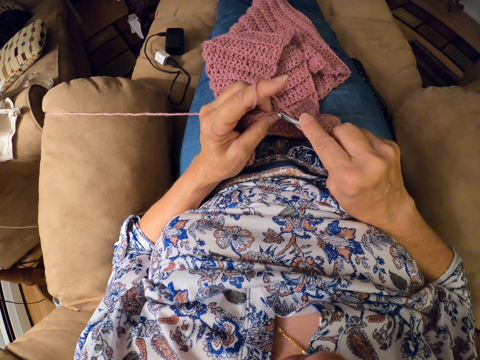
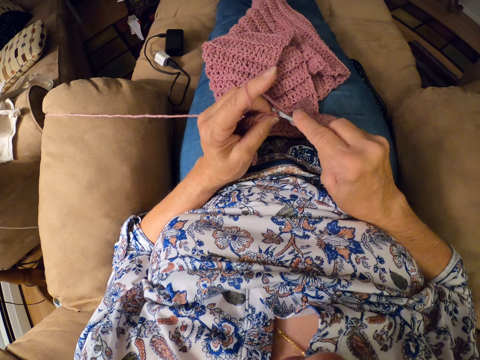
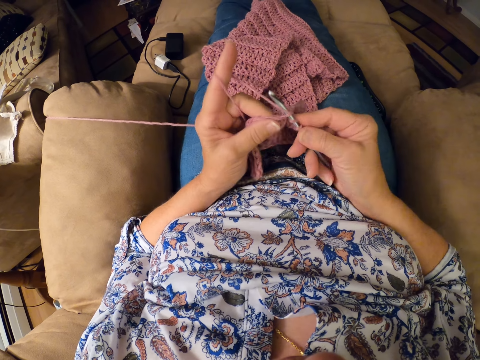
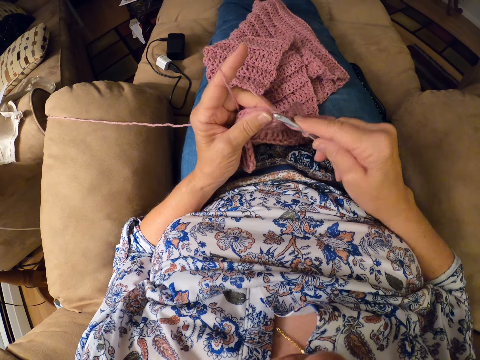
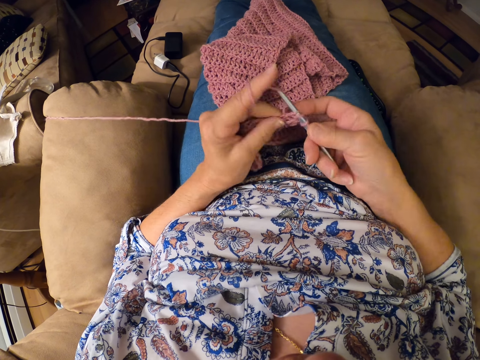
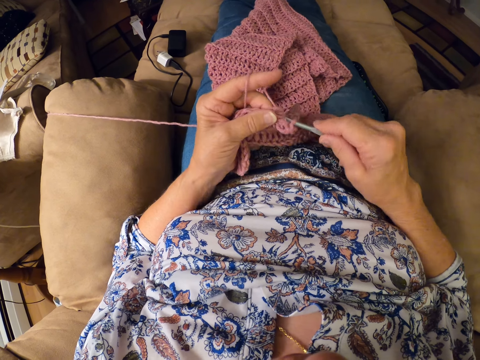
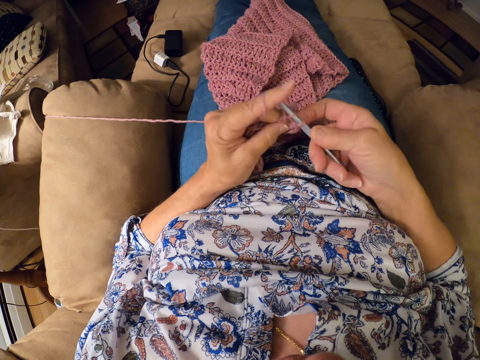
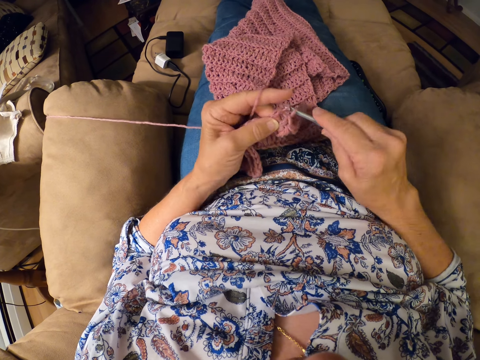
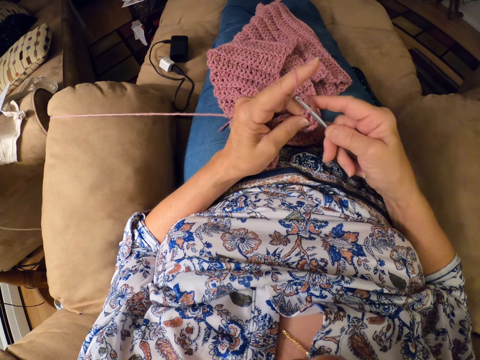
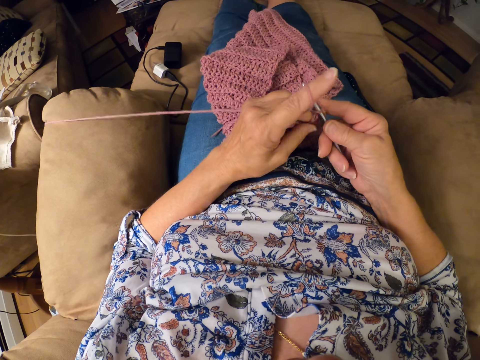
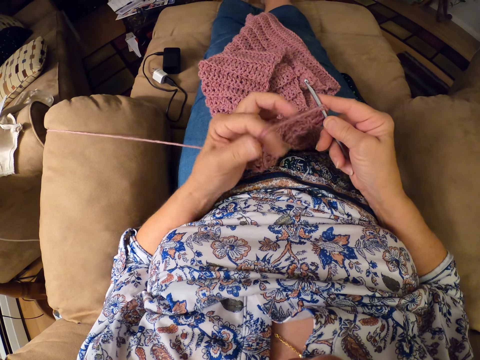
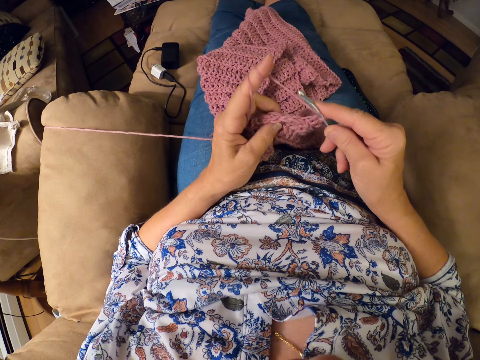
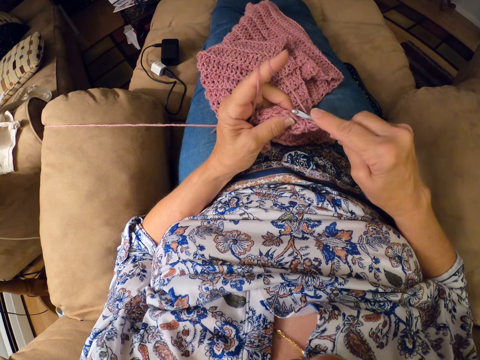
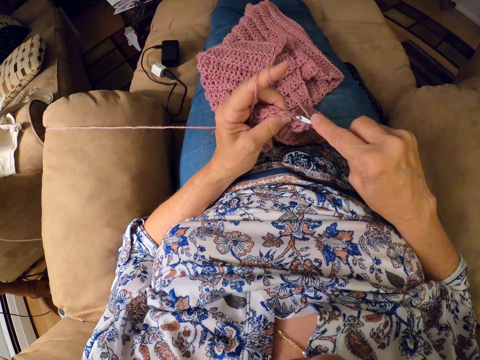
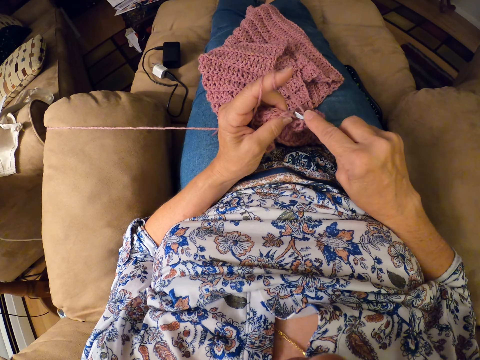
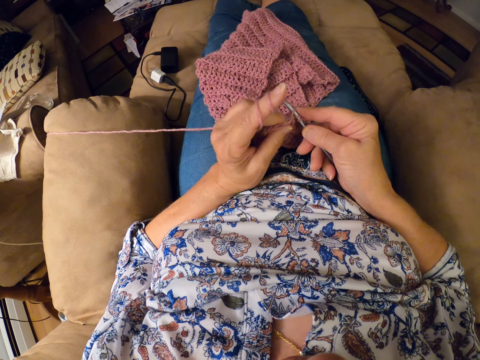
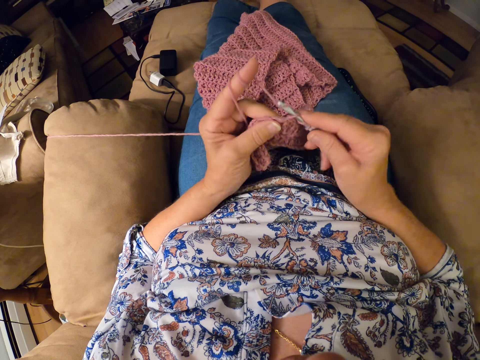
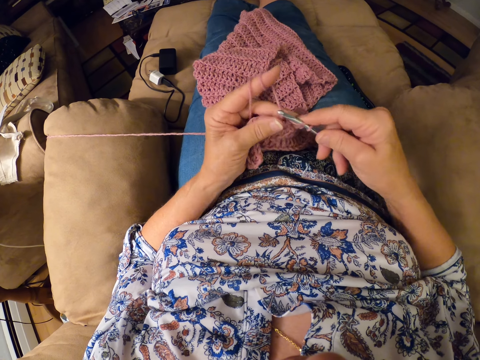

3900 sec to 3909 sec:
The camera wearer rolls the yarn on her left index finger.

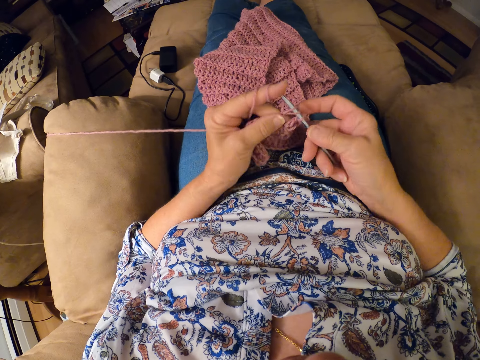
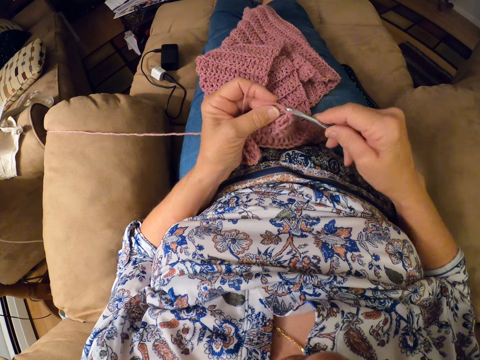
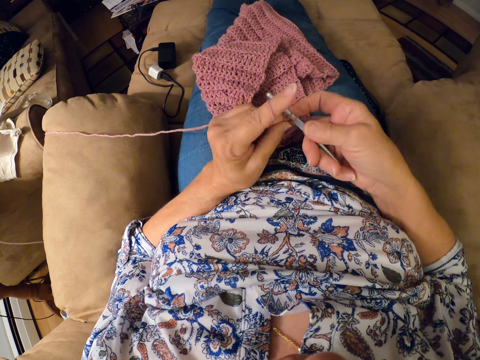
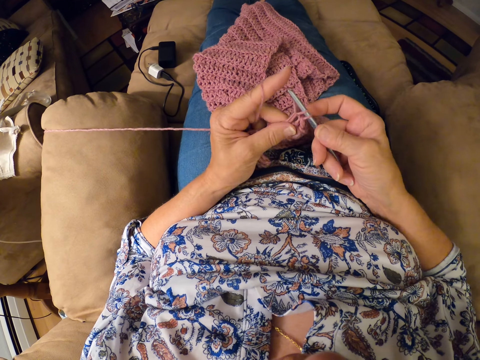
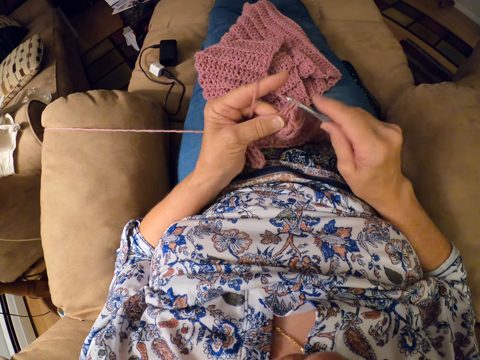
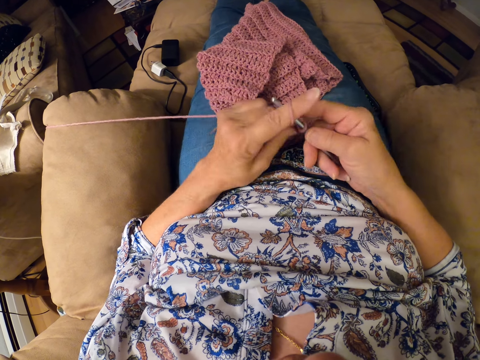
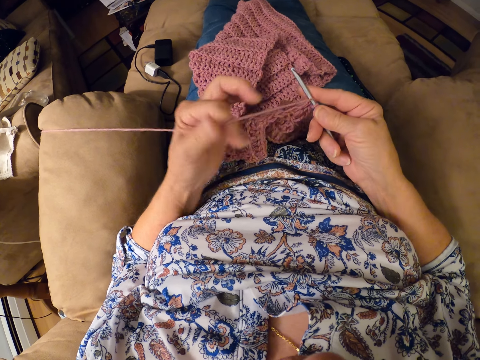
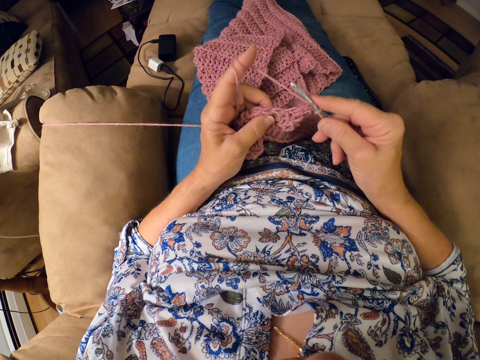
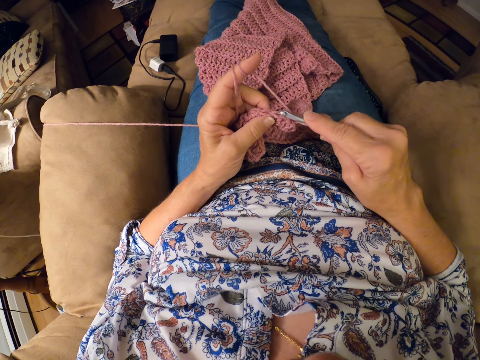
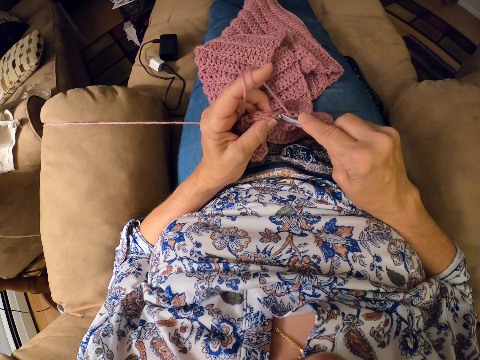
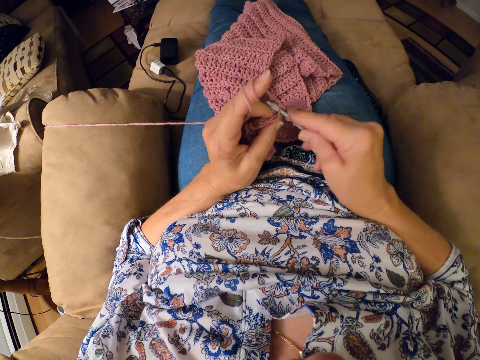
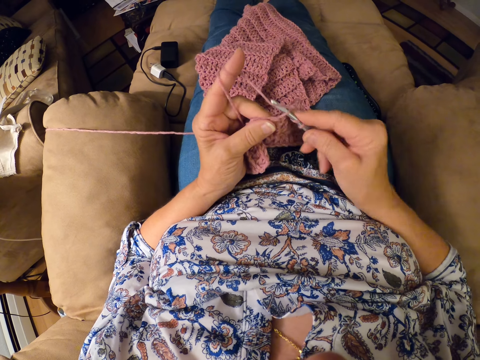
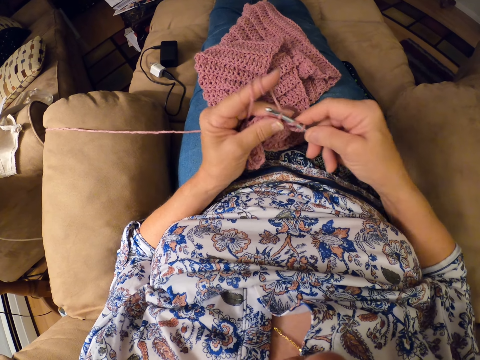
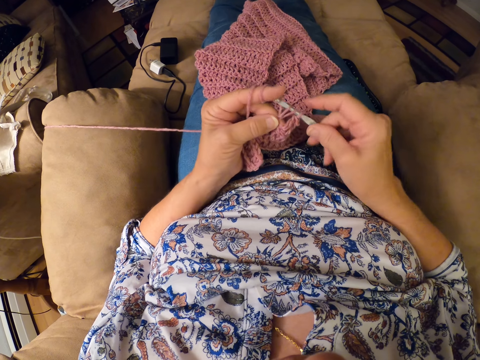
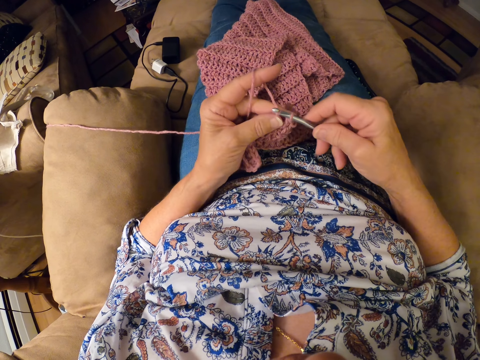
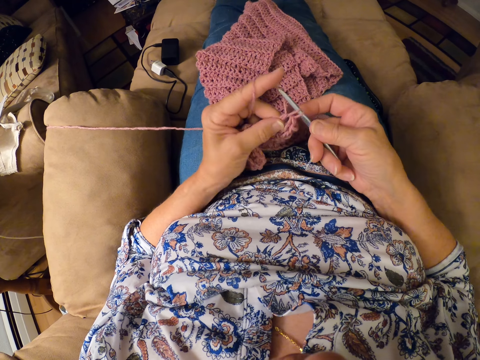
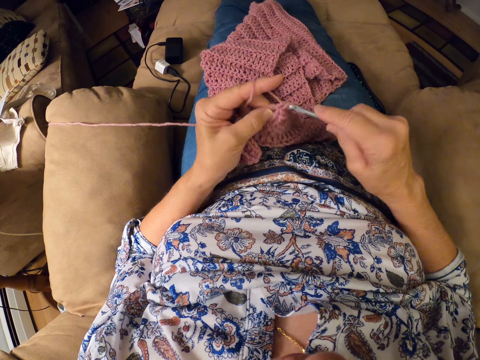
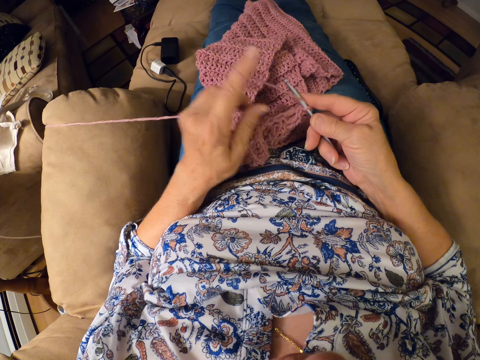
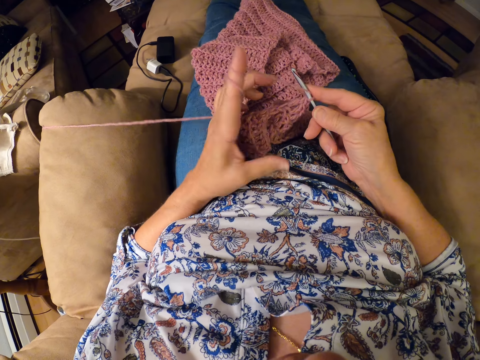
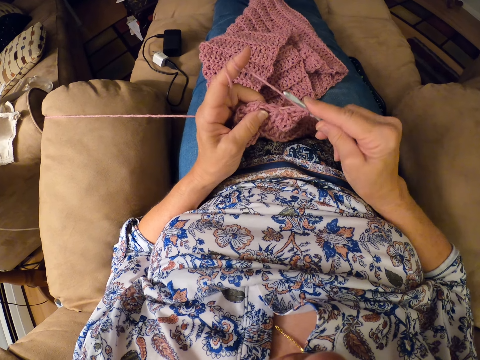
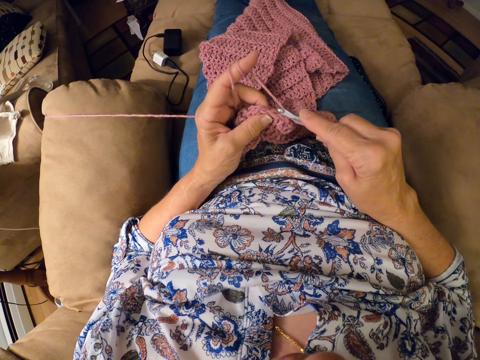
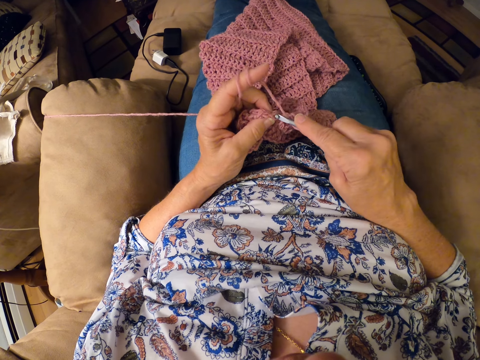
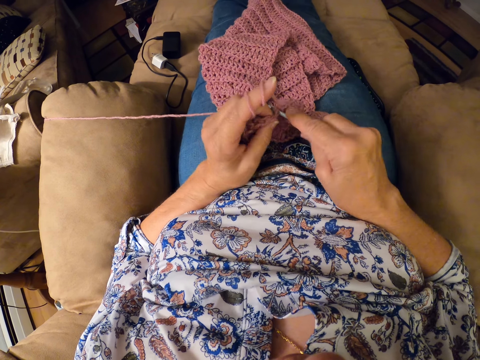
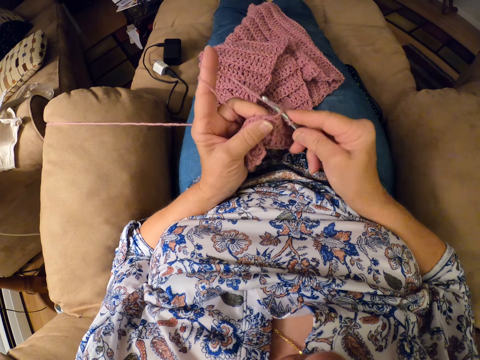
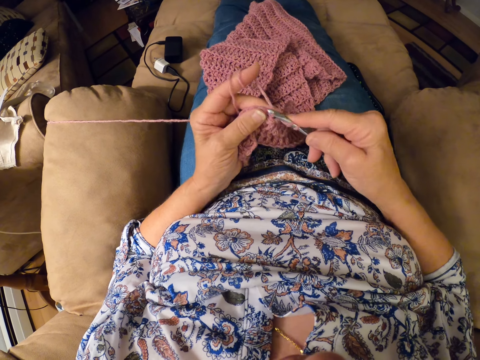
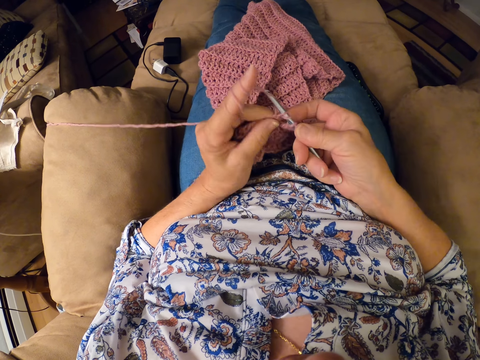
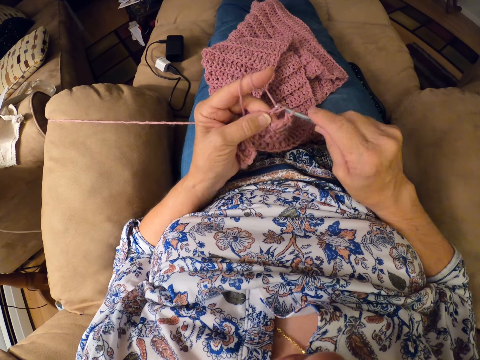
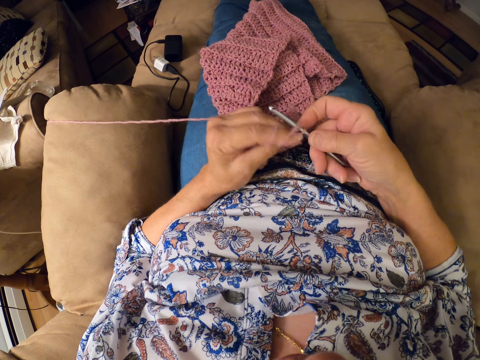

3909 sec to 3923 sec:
The camera wearer rolls the yarn on her left index finger. She rolls the yarn on her left index finger again.

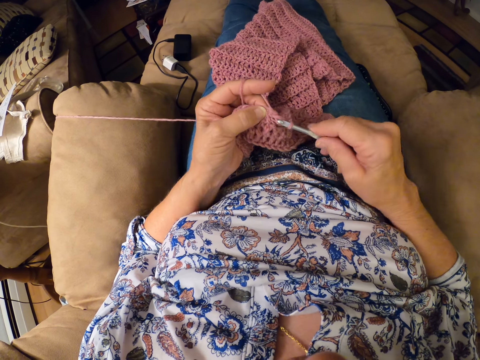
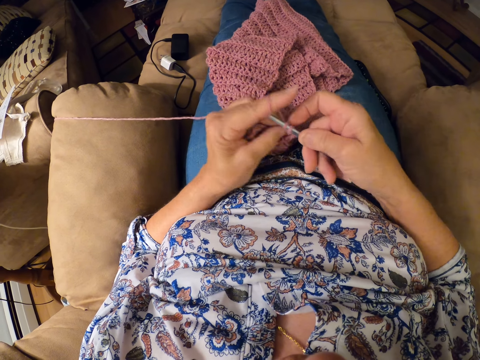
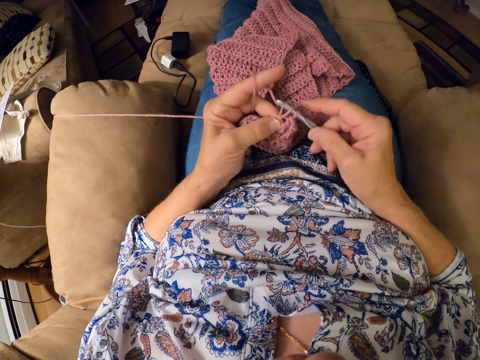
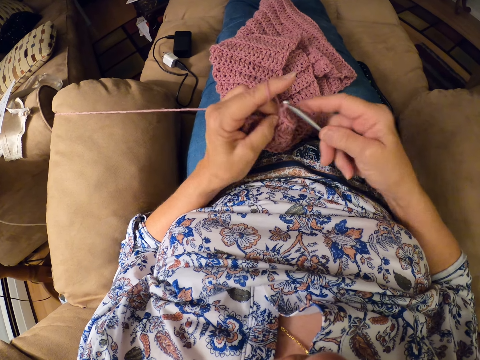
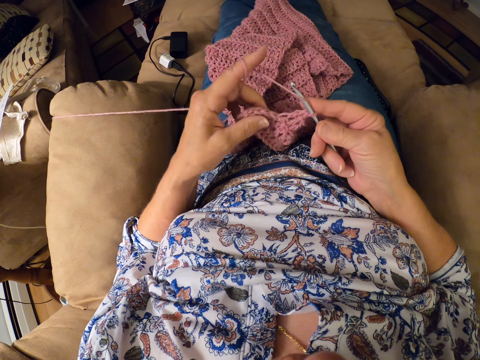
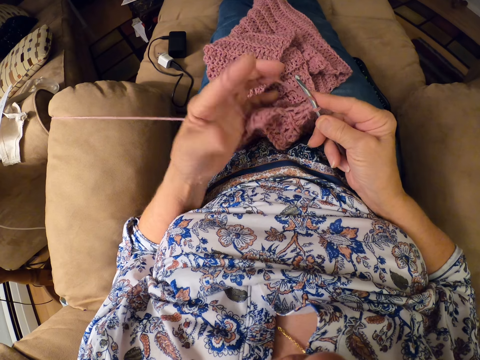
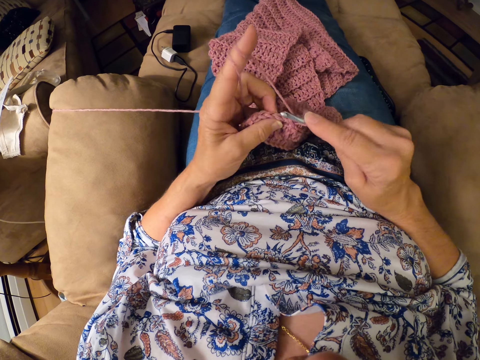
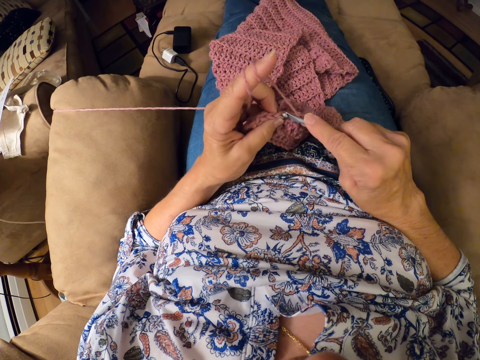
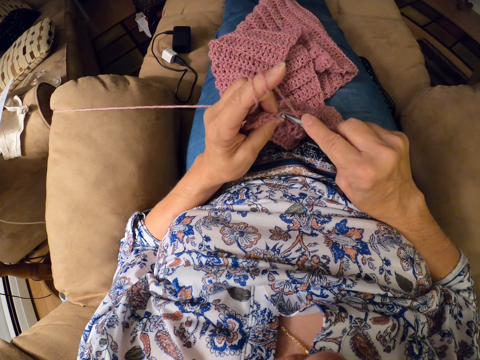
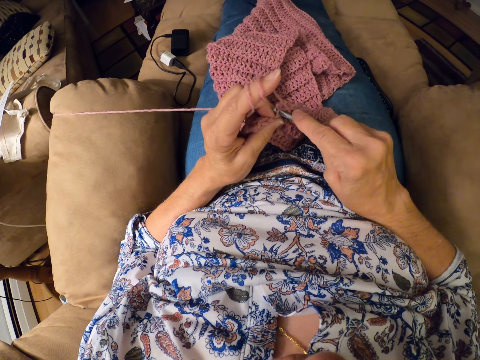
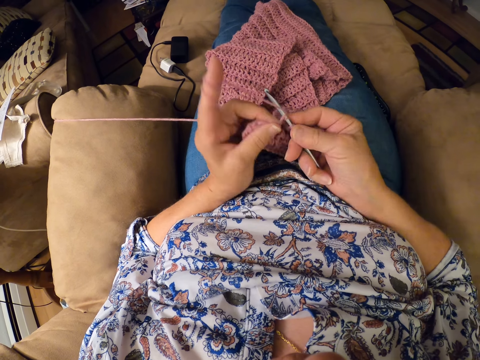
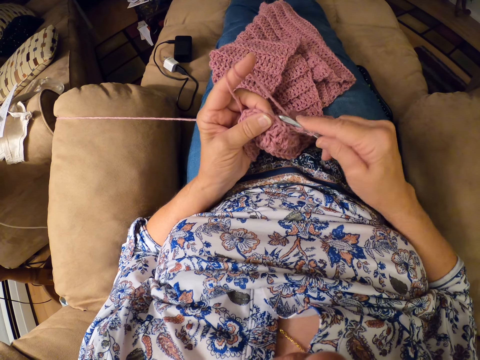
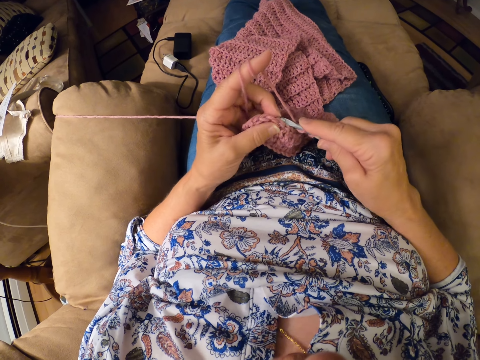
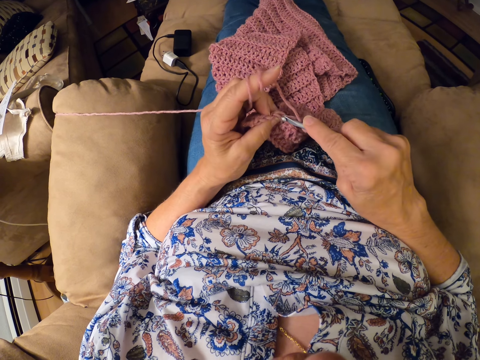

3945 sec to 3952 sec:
The camera wearer rolls the yarn on her left index finger.
